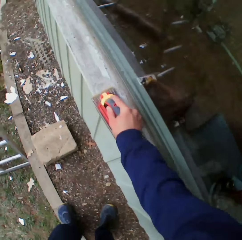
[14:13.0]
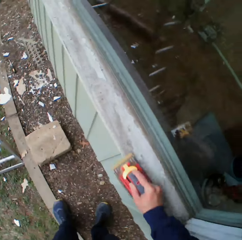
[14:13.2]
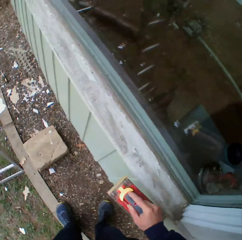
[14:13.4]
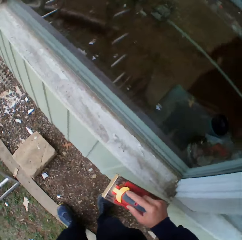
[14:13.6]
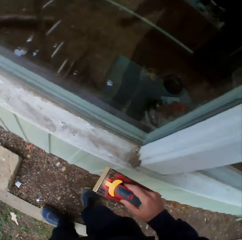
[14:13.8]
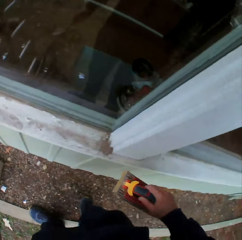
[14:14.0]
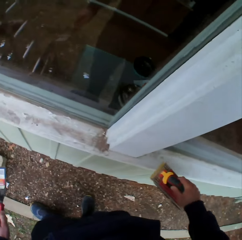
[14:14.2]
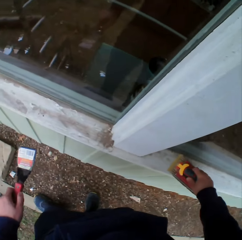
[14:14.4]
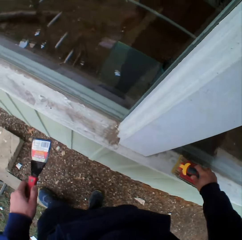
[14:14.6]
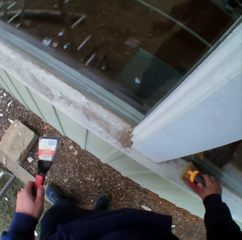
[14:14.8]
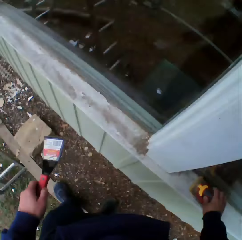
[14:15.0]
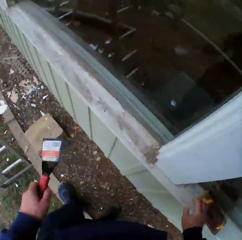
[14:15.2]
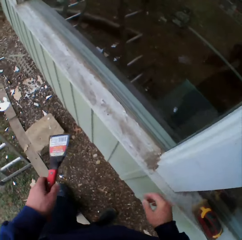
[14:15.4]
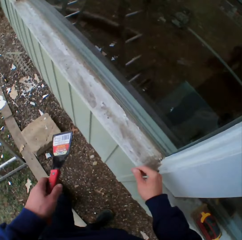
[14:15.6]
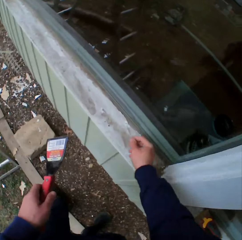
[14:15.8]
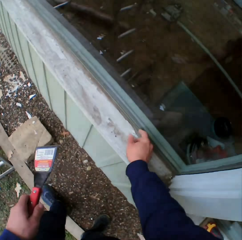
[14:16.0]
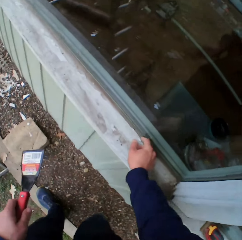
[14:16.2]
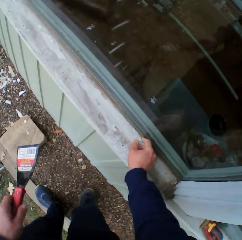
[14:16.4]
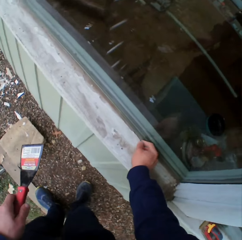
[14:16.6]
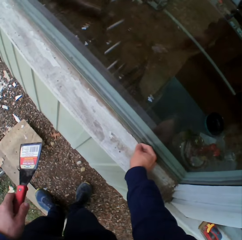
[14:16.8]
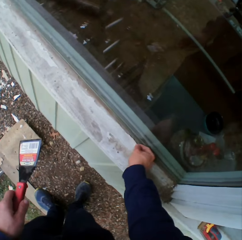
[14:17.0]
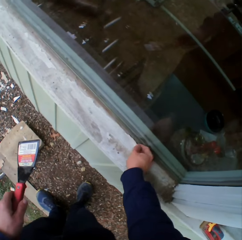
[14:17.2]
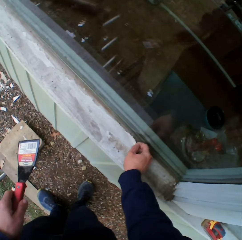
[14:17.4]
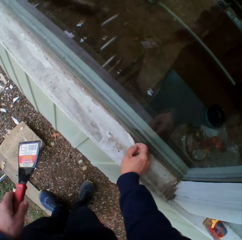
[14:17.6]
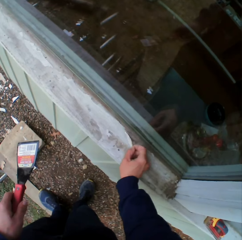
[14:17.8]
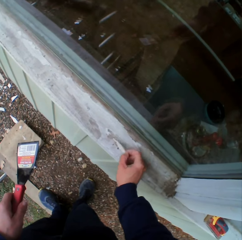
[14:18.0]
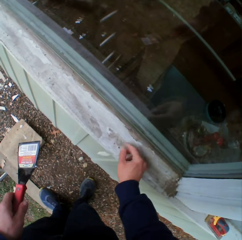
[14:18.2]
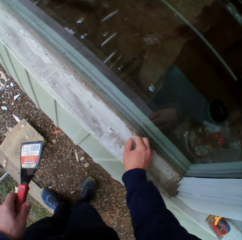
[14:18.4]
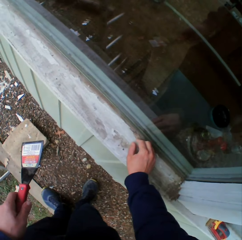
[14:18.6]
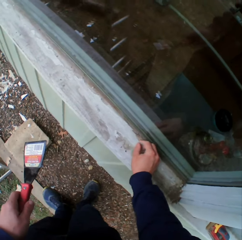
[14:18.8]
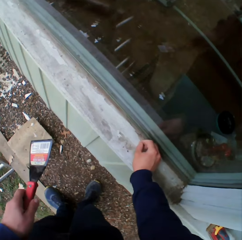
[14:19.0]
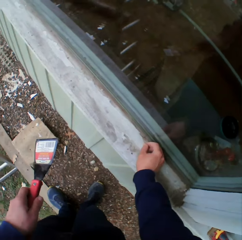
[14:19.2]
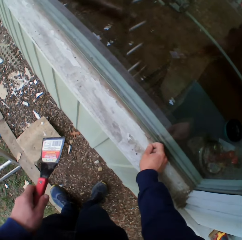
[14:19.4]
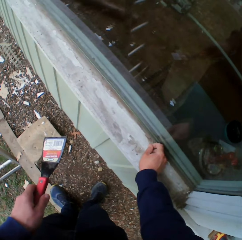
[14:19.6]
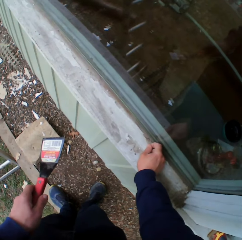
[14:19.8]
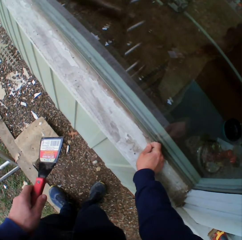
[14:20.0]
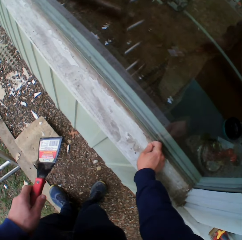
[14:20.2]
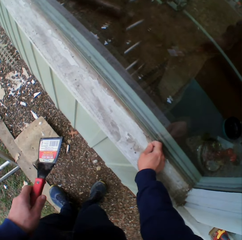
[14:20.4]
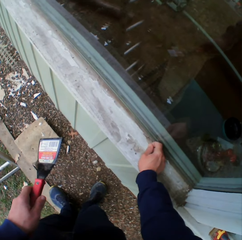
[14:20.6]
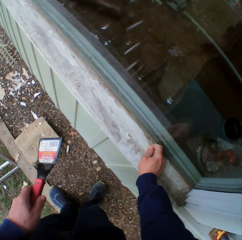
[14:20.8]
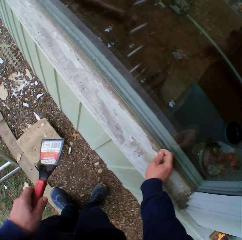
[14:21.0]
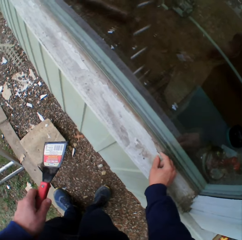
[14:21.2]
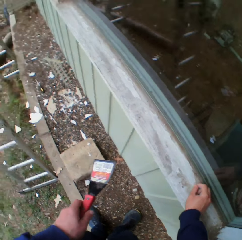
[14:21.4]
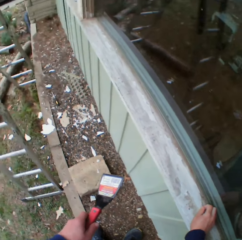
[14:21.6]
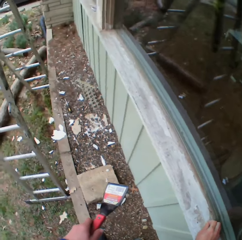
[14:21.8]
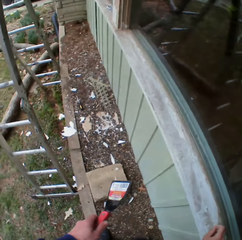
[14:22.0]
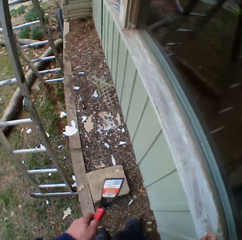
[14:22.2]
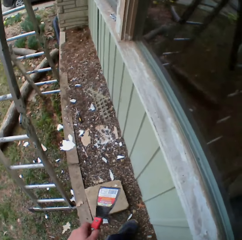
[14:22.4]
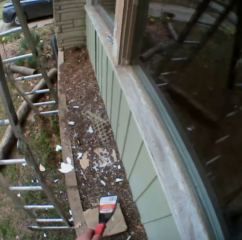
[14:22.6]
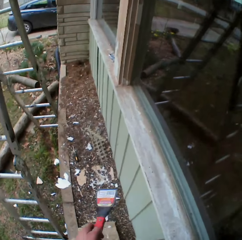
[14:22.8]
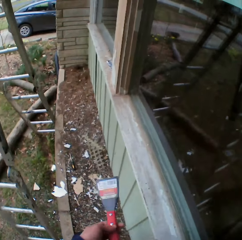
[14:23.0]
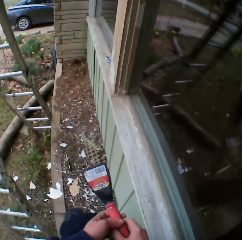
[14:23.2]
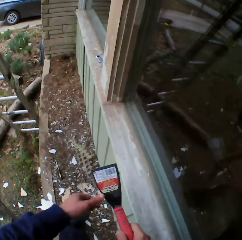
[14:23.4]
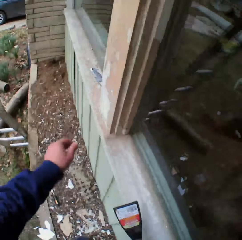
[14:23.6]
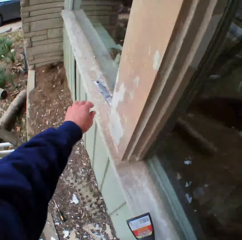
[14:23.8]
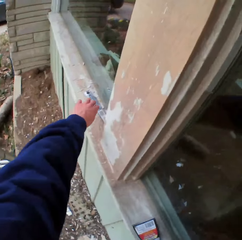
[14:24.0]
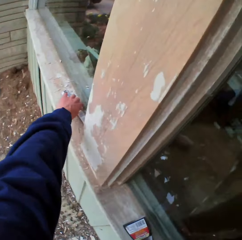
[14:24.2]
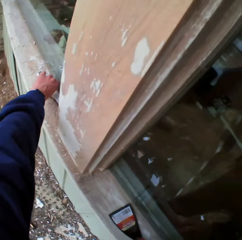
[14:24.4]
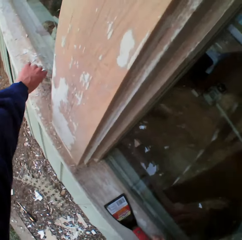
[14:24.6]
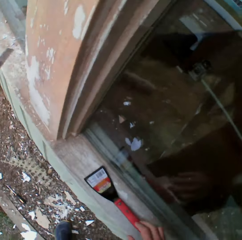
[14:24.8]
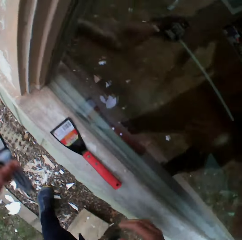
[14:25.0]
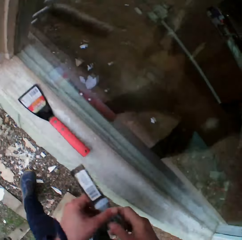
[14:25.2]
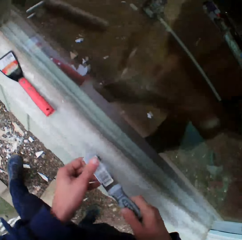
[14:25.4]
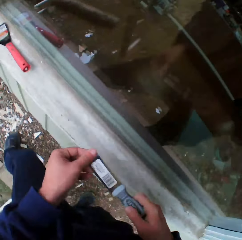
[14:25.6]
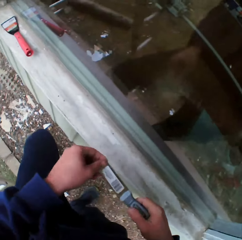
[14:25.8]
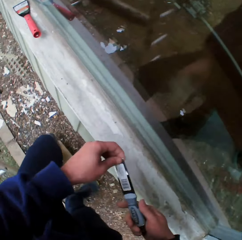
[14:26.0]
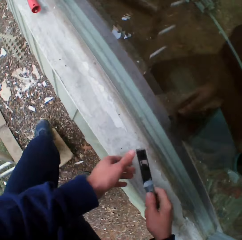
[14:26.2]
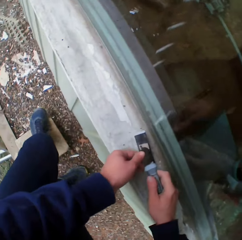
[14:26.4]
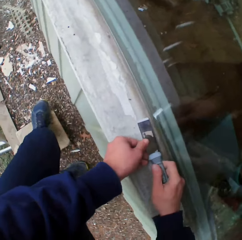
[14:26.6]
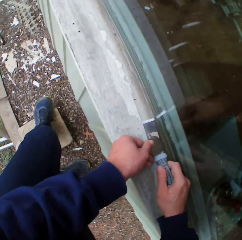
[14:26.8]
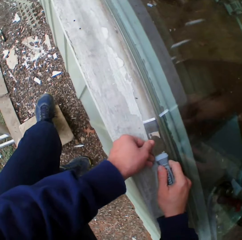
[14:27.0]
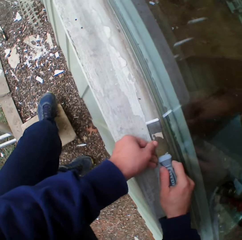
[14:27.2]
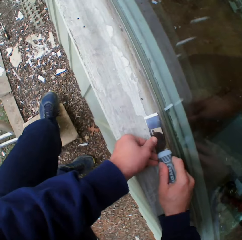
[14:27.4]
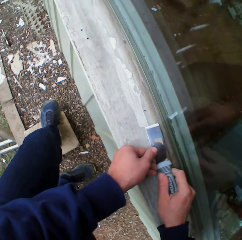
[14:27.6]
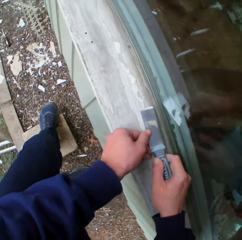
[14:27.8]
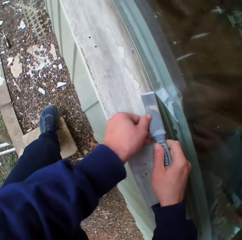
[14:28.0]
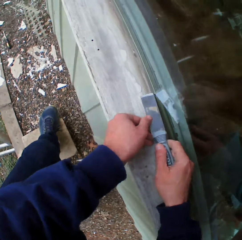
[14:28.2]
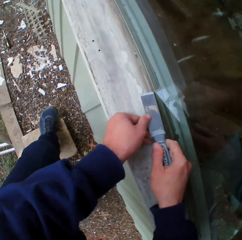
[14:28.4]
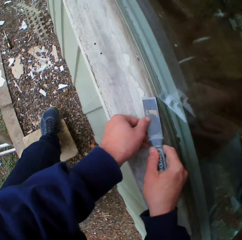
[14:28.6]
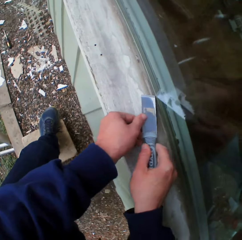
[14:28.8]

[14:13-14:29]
The camera wearer puts the planer or sandpaper on the surface. He removes the dried paint on the surface with his hand. He looks down. He moves beside the wall. He puts a scraper on the surface. He takes the scraper or chisel. He touches the scraper. He scrapes the surface.

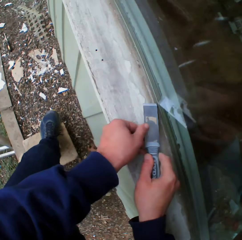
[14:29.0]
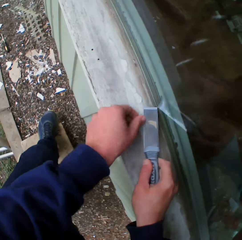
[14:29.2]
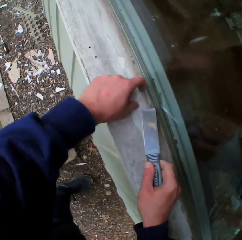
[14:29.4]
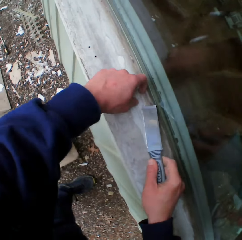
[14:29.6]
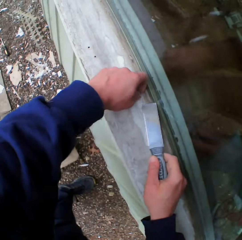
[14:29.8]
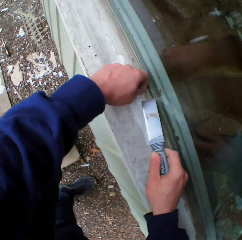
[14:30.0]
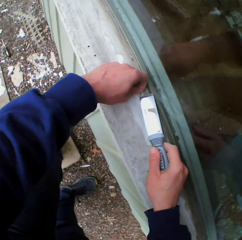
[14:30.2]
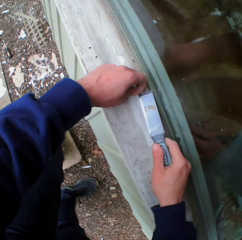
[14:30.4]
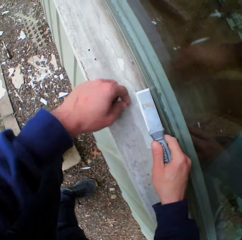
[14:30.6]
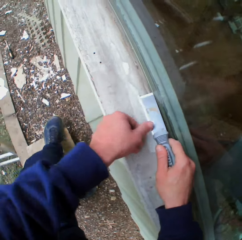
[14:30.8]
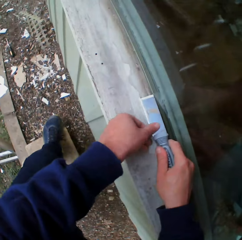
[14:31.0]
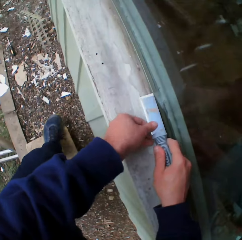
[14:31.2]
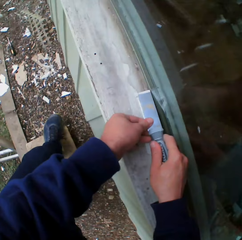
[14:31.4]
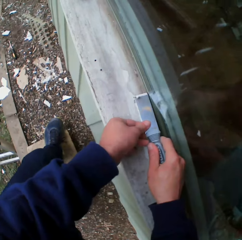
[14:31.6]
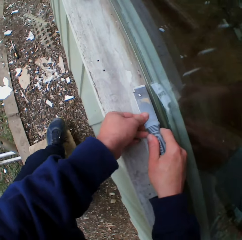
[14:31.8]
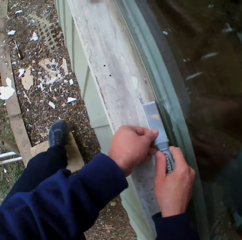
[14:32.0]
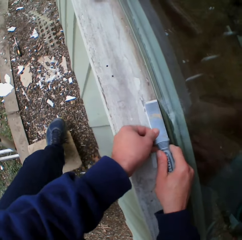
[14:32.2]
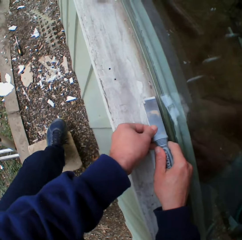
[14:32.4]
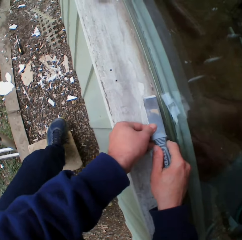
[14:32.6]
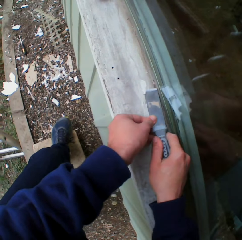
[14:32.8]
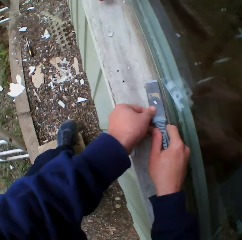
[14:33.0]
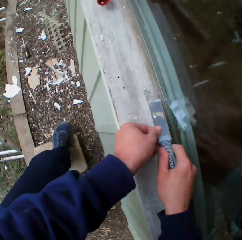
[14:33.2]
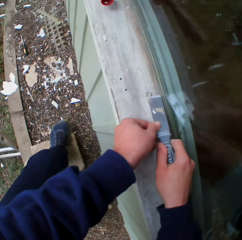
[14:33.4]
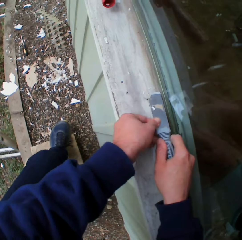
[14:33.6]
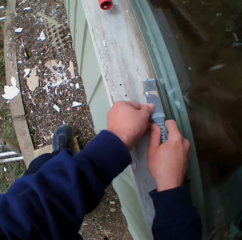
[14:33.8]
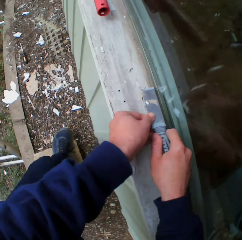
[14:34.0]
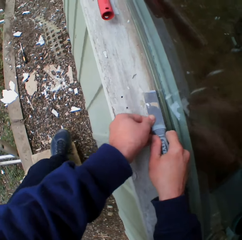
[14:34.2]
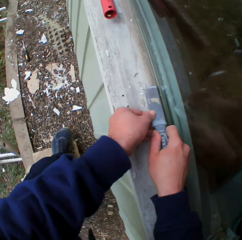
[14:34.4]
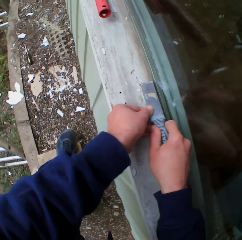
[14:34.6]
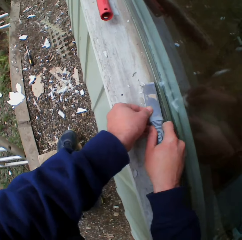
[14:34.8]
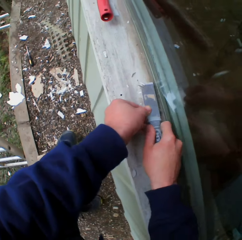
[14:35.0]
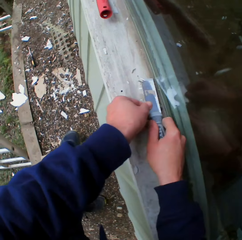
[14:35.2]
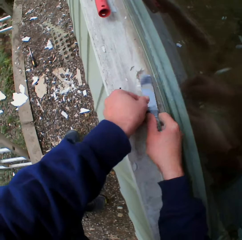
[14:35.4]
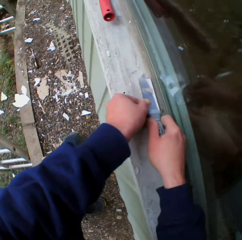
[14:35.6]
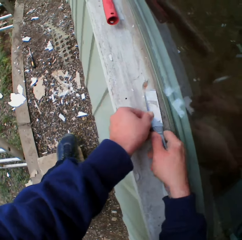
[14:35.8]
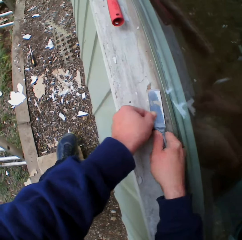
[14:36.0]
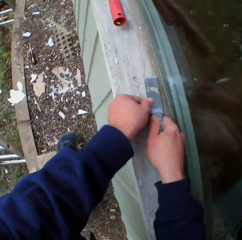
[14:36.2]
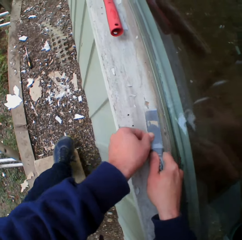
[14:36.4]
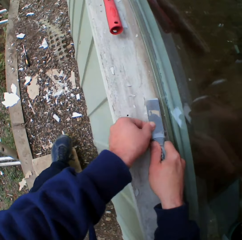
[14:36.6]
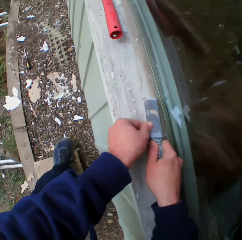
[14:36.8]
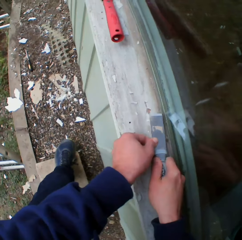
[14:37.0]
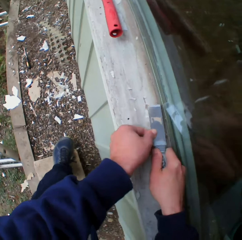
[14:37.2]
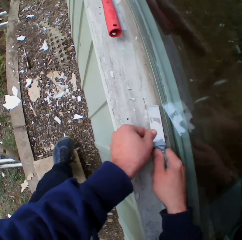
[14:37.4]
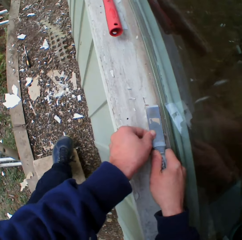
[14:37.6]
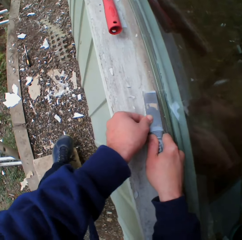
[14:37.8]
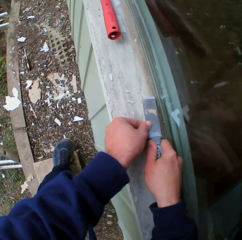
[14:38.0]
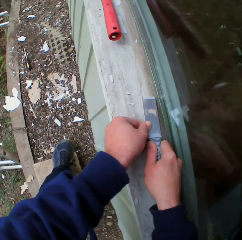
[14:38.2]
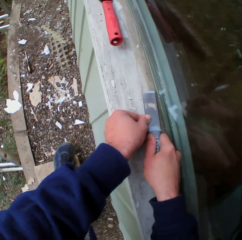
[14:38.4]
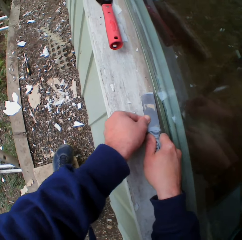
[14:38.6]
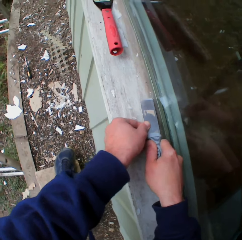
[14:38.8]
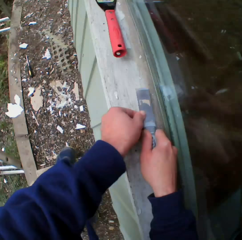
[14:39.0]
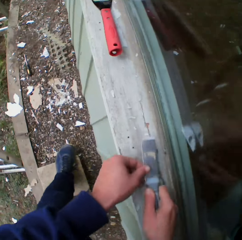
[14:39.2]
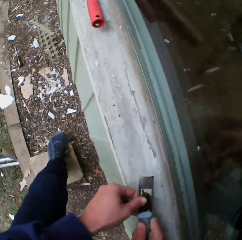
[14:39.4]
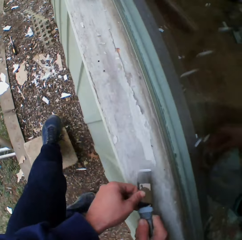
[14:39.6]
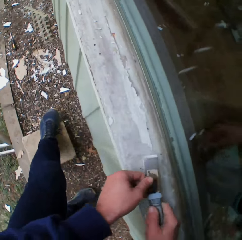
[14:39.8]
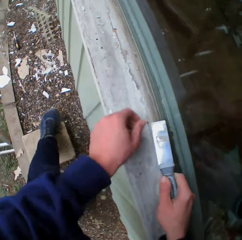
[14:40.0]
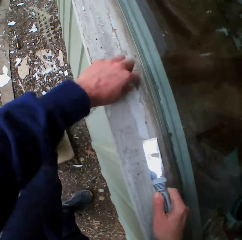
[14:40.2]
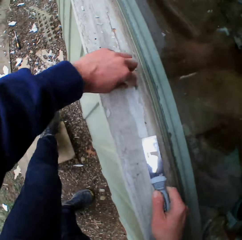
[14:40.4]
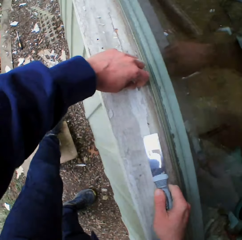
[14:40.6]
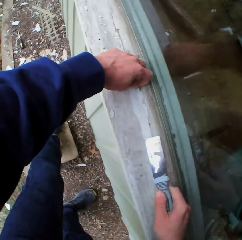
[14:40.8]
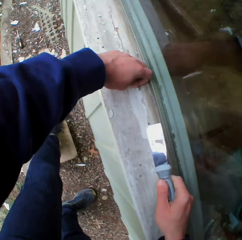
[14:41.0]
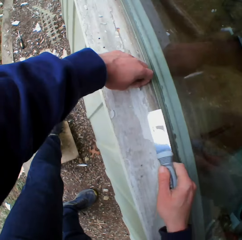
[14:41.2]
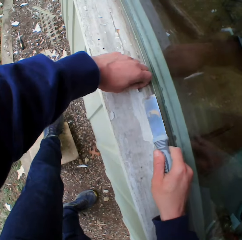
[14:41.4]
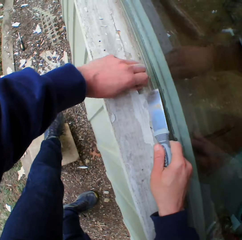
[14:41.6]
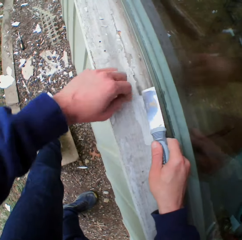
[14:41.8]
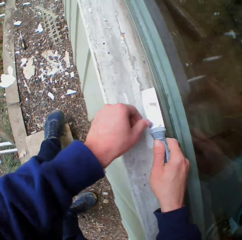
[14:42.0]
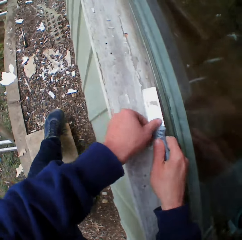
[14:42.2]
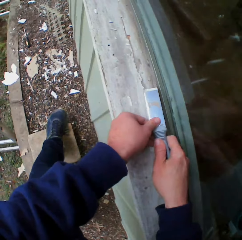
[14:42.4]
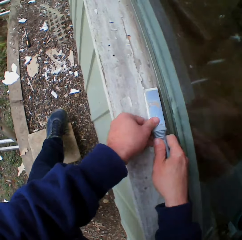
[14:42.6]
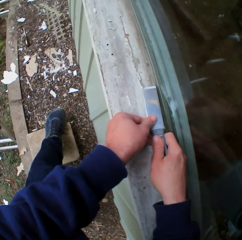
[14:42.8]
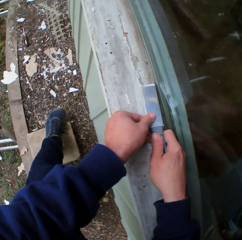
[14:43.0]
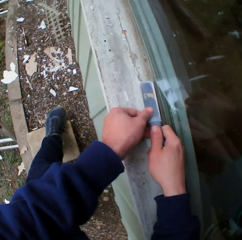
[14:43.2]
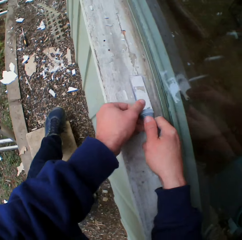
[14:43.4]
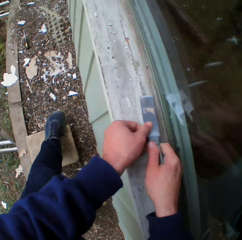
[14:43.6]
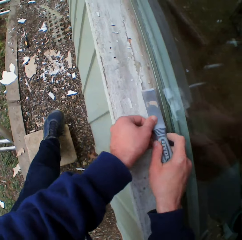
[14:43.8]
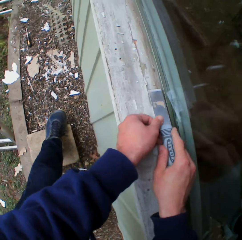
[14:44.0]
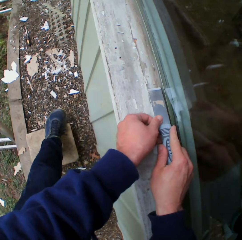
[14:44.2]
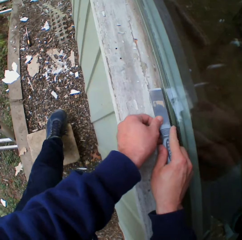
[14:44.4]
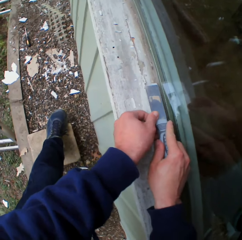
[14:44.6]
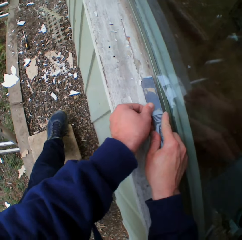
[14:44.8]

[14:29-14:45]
The camera wearer removes the dried paint with the chisel. They touch the surface. They scrape the surface. They touch the surface. They scrape the surface.
